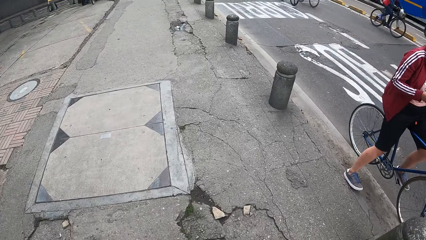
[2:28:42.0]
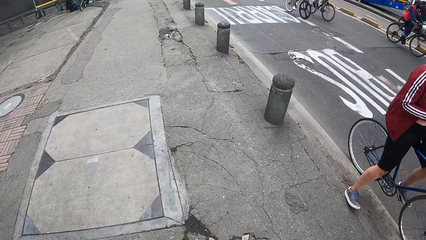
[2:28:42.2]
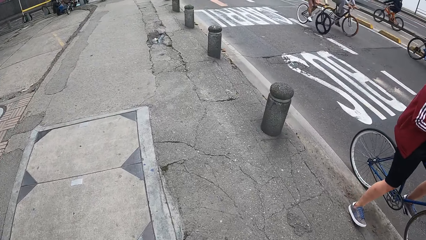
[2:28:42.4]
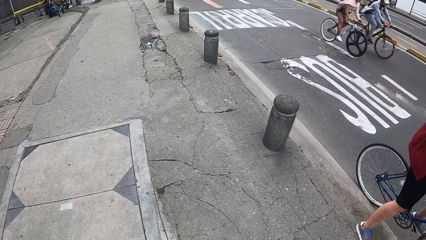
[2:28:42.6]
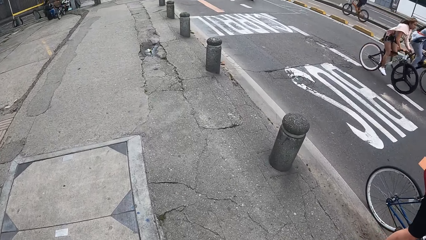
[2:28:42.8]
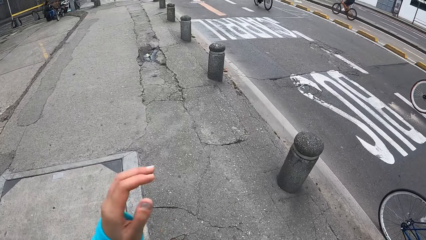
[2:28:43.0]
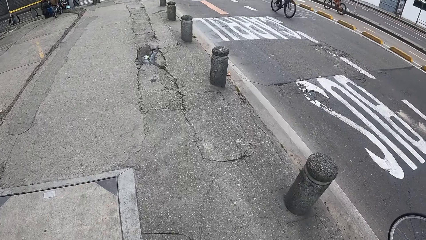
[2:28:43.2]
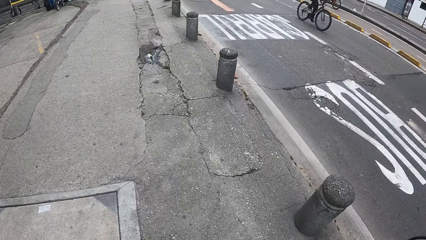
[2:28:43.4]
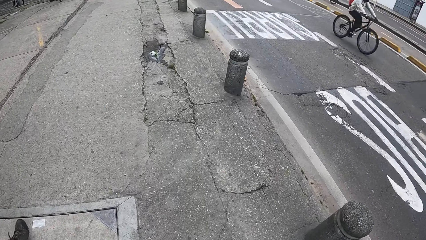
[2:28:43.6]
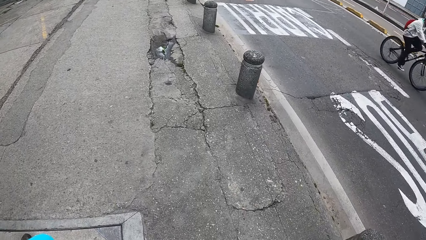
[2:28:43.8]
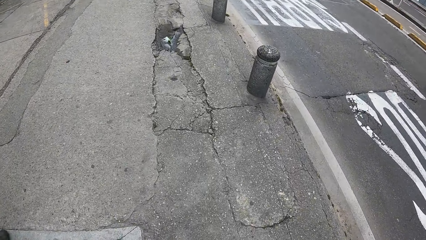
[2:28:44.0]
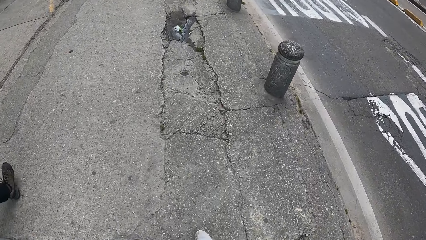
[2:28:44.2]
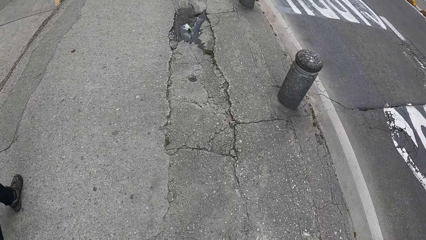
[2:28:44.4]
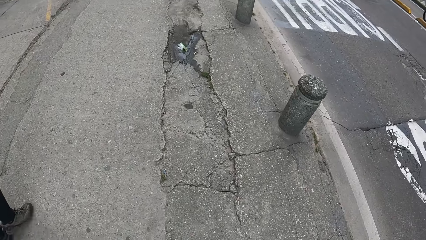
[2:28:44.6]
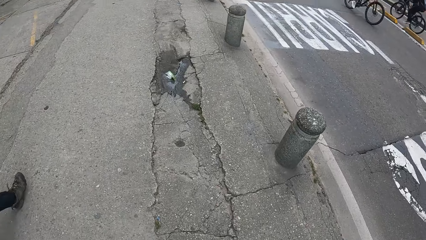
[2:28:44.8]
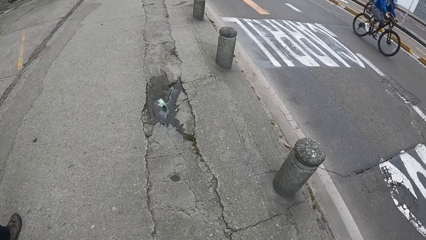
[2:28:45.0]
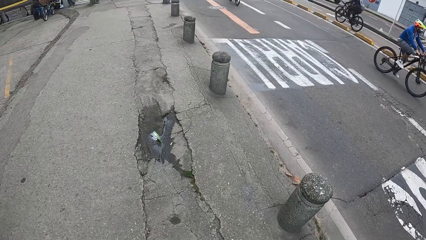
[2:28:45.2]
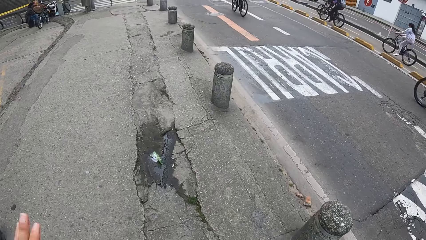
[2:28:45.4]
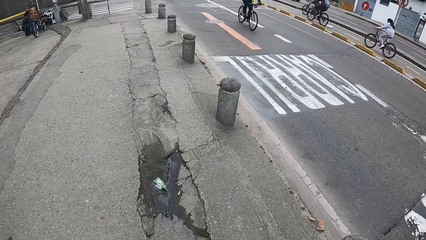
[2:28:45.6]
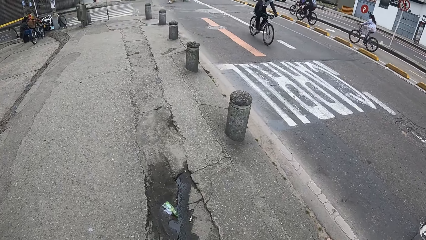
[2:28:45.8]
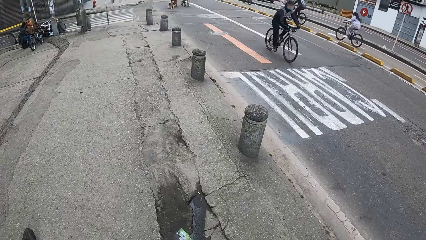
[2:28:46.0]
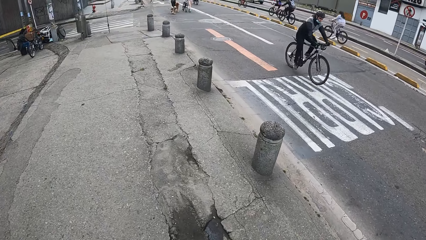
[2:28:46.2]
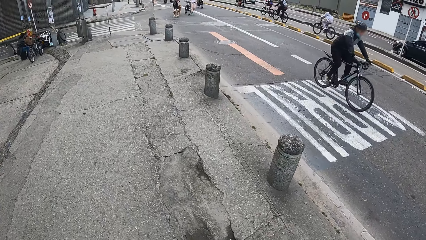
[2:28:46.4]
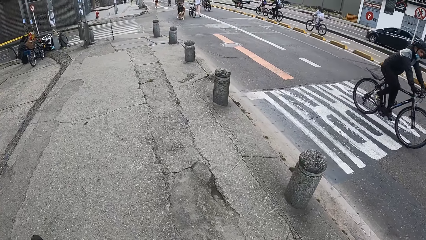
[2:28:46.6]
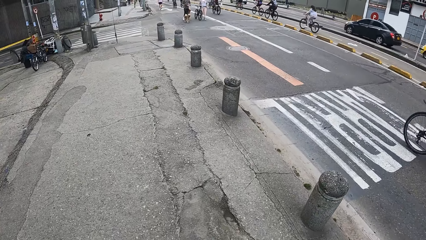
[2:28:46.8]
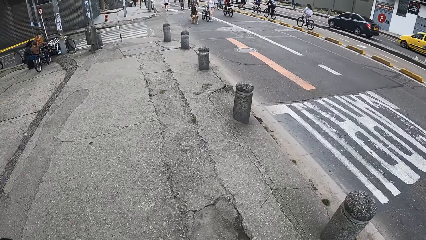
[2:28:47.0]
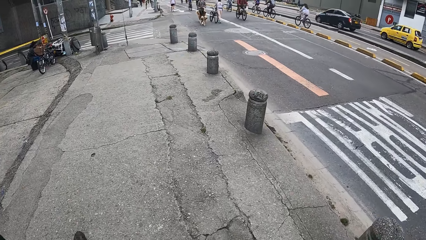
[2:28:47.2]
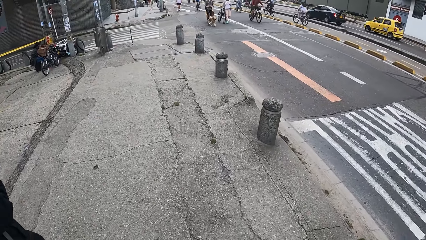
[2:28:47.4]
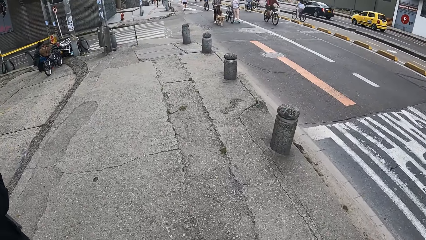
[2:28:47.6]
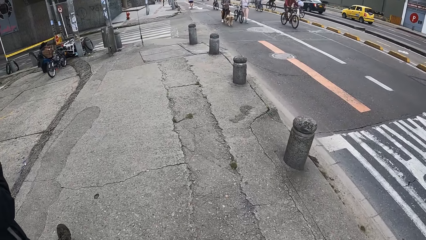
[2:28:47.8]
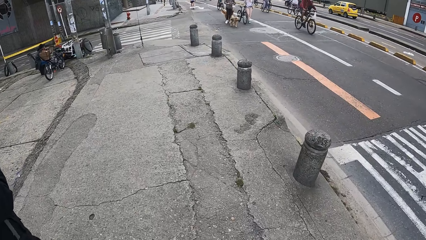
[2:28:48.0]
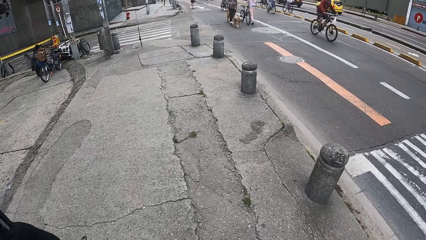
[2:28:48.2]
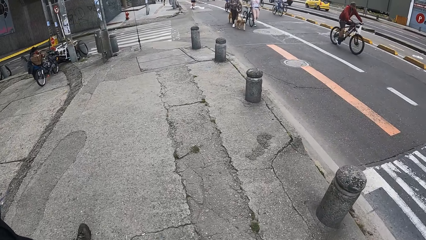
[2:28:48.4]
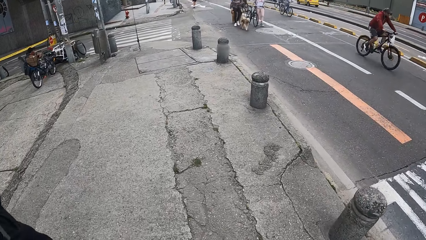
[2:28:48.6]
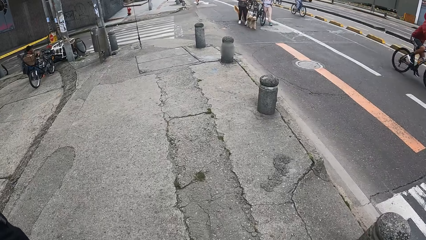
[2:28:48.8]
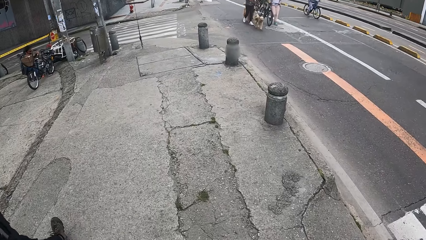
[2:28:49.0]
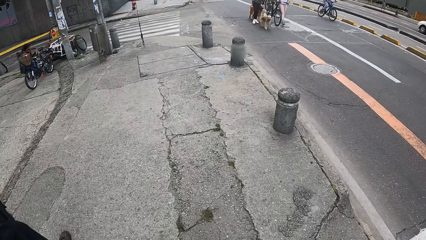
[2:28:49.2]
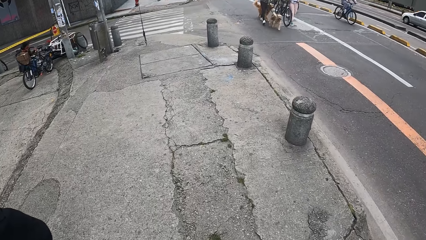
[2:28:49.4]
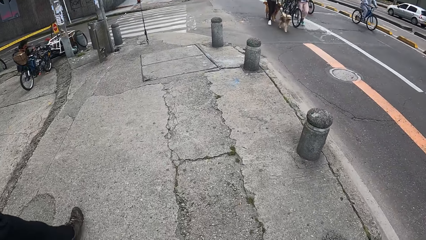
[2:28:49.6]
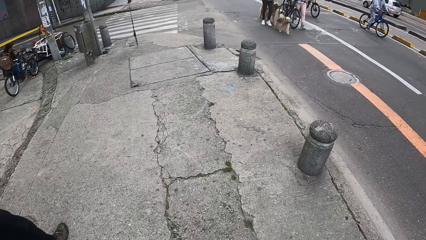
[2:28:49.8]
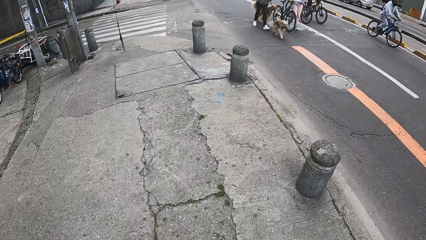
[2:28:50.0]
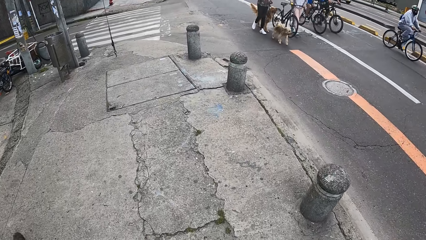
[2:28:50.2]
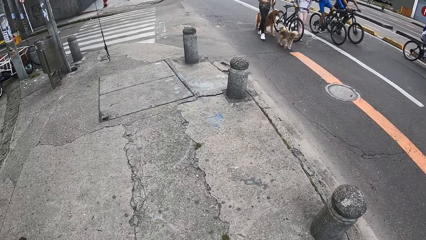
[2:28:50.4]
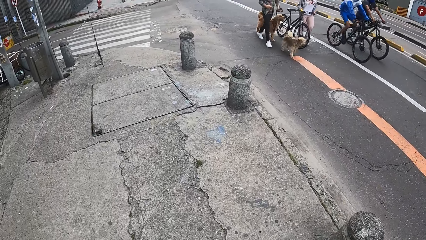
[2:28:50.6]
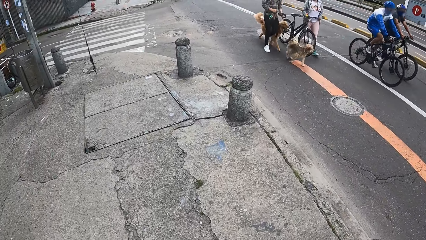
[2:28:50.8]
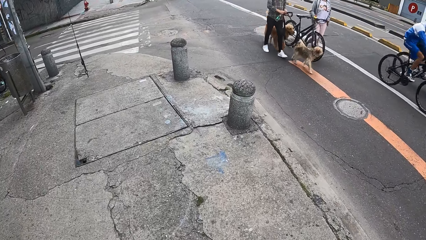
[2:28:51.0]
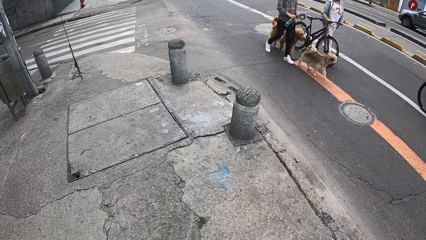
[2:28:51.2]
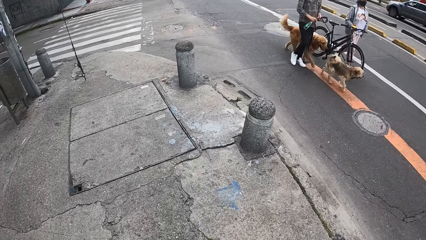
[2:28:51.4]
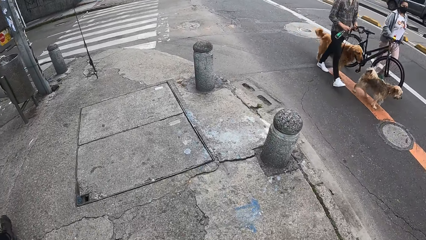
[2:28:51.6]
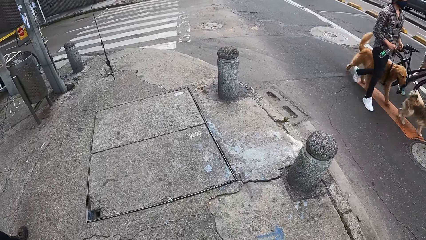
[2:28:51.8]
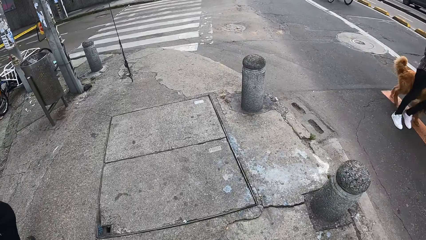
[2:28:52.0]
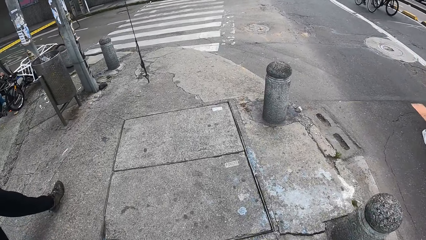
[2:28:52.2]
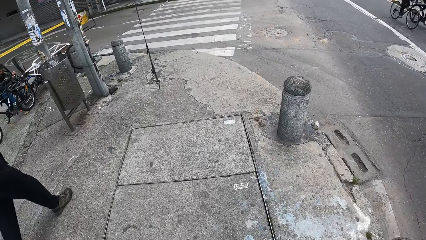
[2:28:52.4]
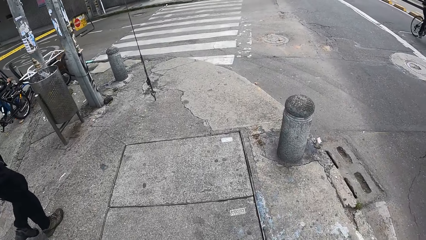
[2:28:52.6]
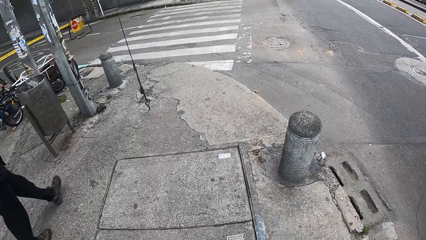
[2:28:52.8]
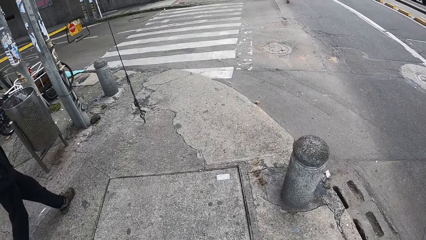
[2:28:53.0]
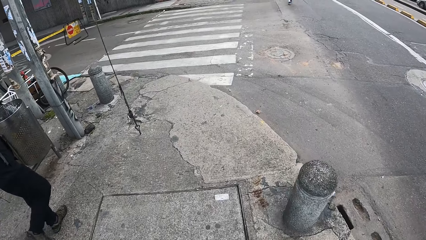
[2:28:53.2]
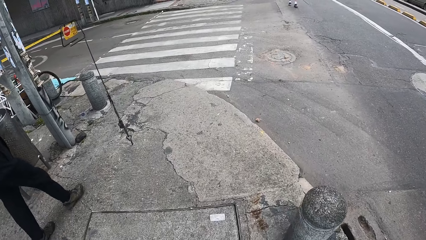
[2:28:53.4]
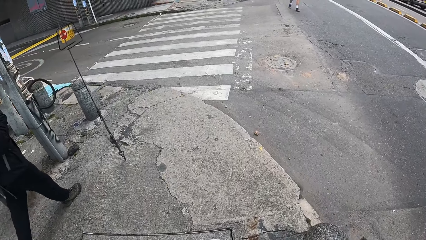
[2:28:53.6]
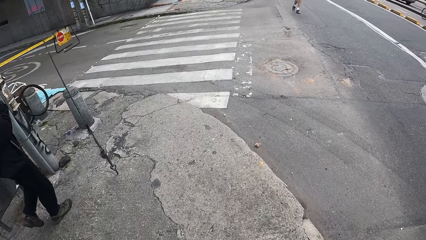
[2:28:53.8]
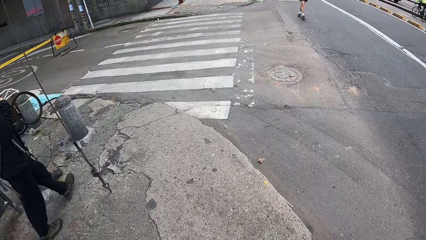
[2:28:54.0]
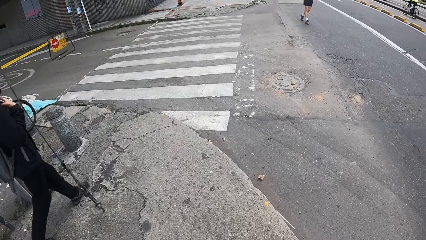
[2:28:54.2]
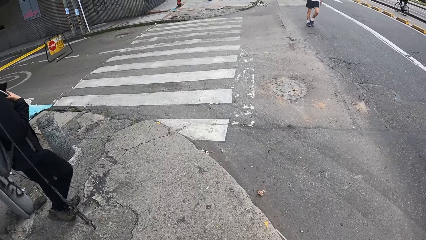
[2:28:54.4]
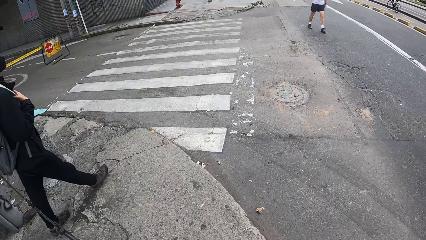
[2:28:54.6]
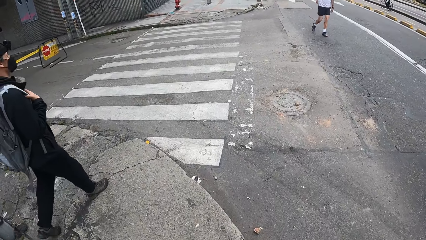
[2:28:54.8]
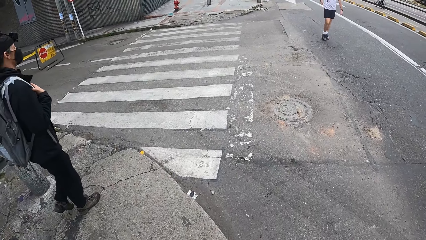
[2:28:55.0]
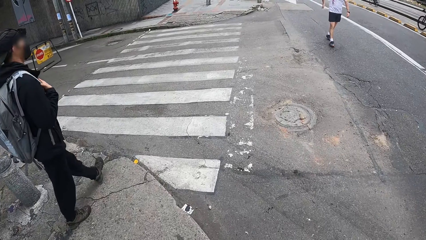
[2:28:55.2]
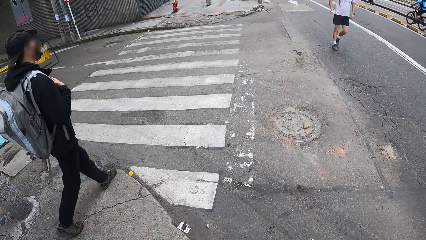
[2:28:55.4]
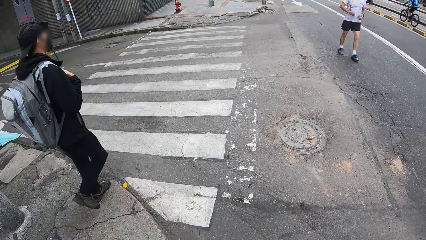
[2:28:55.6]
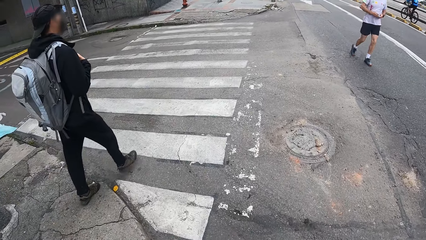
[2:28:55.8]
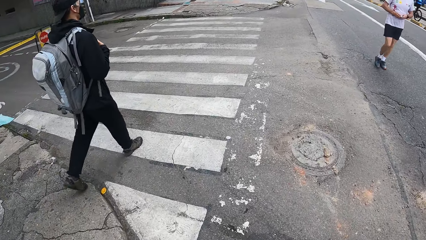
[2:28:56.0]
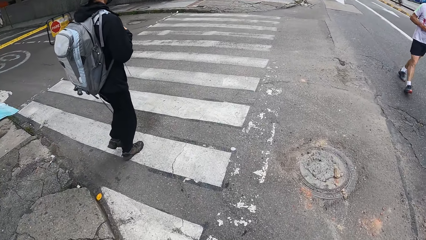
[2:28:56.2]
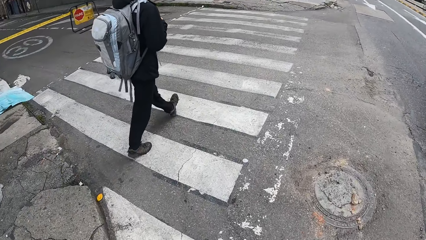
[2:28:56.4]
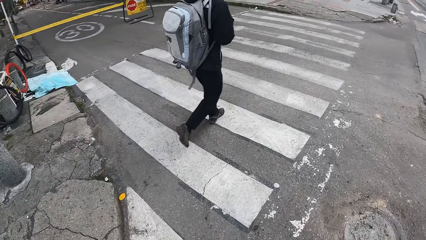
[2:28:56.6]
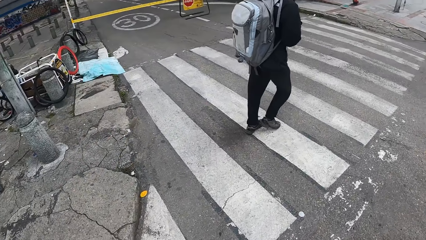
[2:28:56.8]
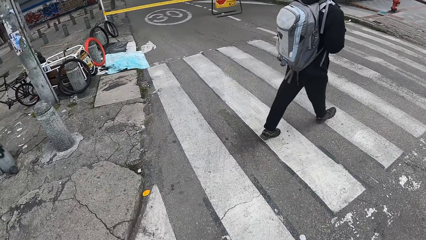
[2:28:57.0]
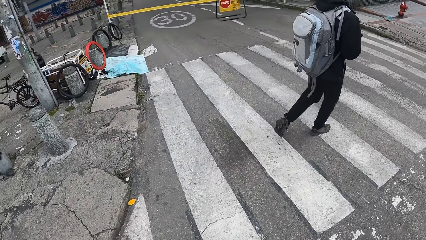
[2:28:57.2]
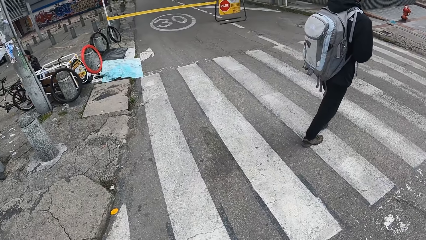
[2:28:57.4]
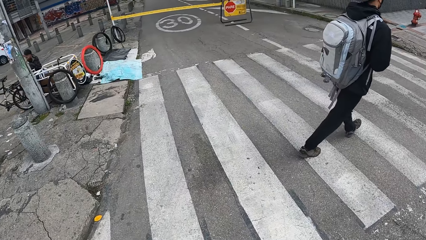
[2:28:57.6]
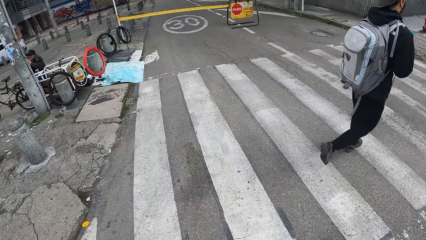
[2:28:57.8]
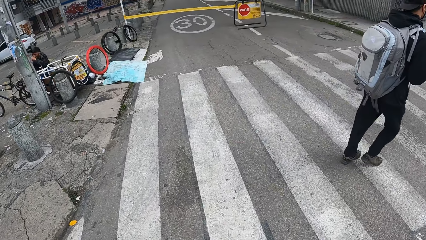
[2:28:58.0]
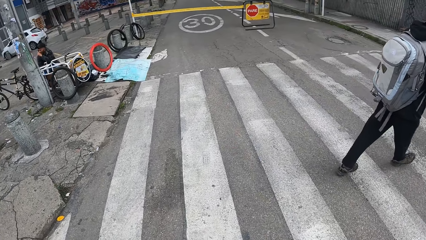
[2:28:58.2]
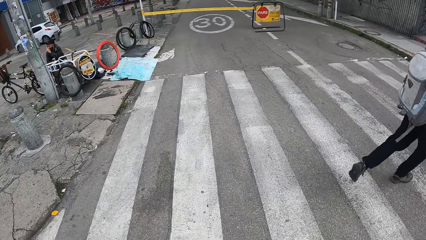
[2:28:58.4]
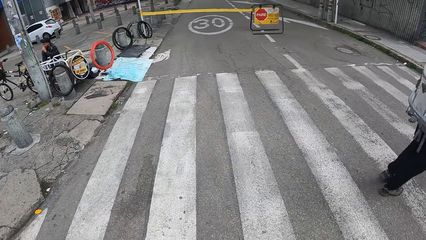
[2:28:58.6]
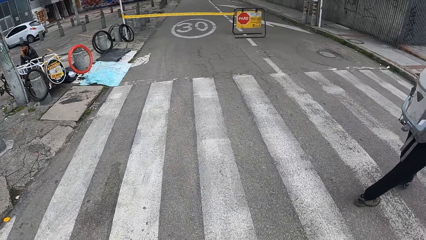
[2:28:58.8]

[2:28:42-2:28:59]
The camera wearer adjusts the camera on her head with her left hand. Another man walks ahead of the camera wearer. The man crosses a road. The camera wearer crosses the road.
